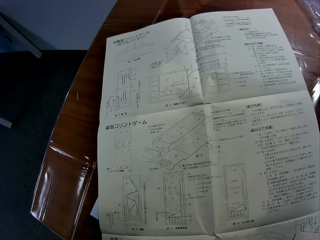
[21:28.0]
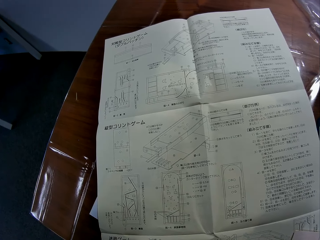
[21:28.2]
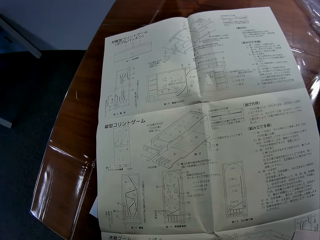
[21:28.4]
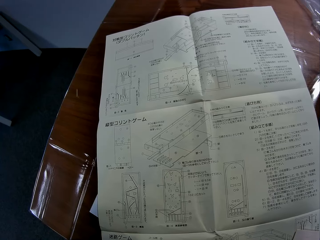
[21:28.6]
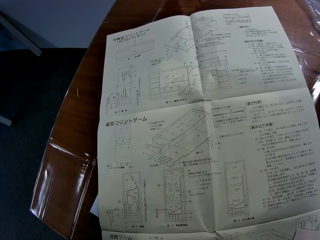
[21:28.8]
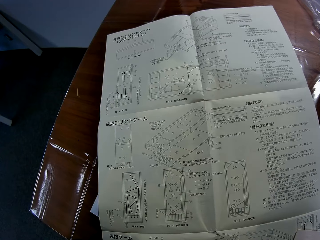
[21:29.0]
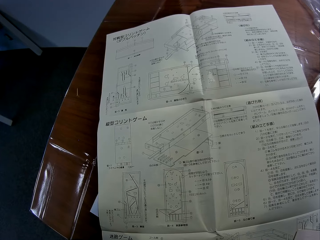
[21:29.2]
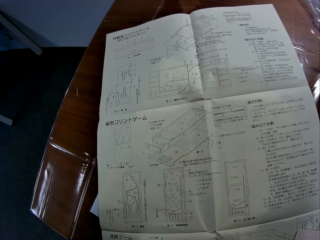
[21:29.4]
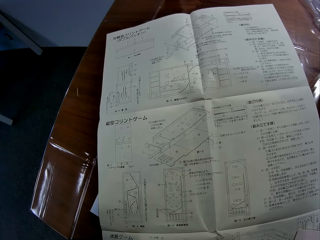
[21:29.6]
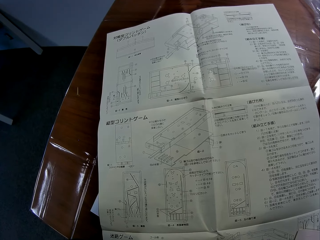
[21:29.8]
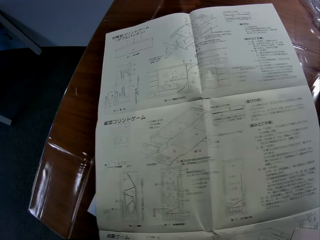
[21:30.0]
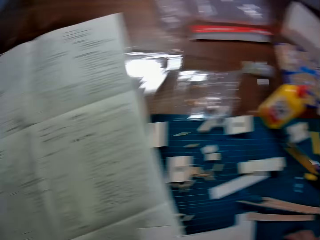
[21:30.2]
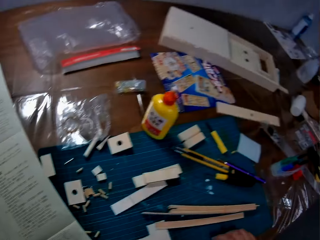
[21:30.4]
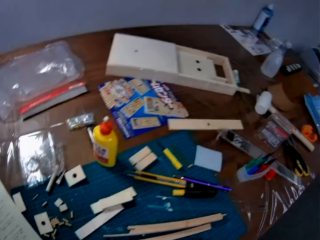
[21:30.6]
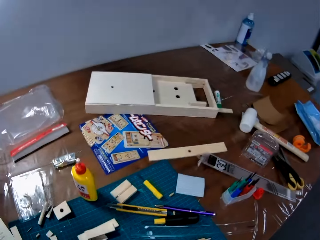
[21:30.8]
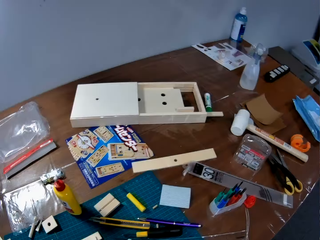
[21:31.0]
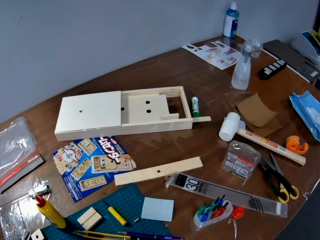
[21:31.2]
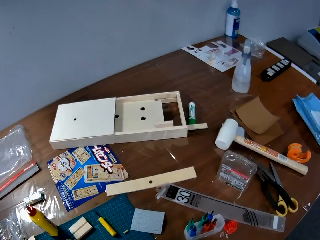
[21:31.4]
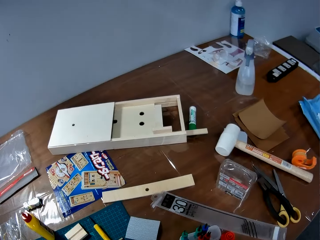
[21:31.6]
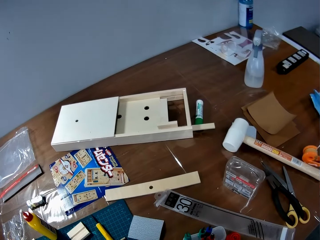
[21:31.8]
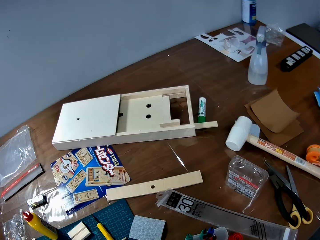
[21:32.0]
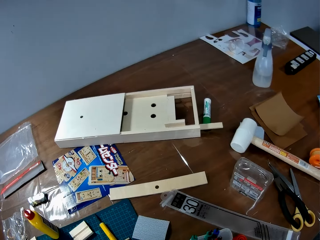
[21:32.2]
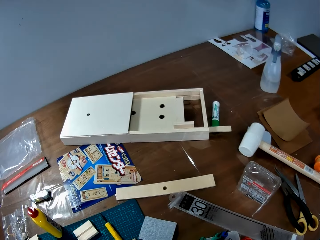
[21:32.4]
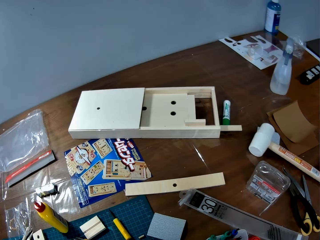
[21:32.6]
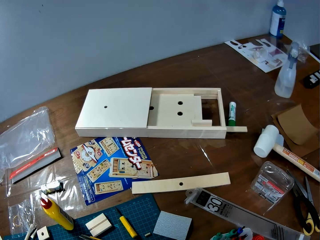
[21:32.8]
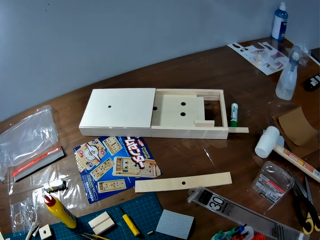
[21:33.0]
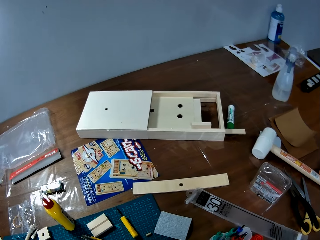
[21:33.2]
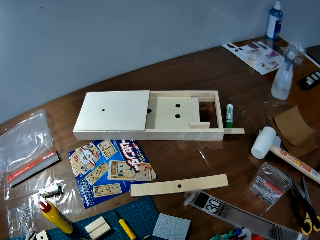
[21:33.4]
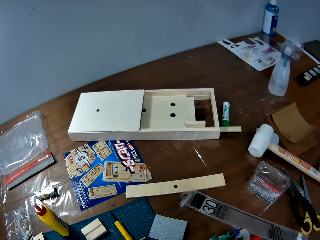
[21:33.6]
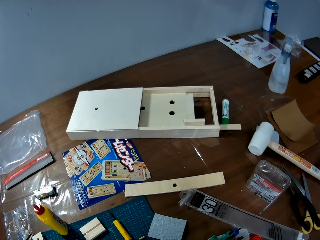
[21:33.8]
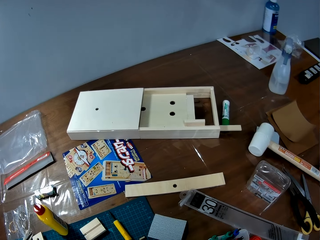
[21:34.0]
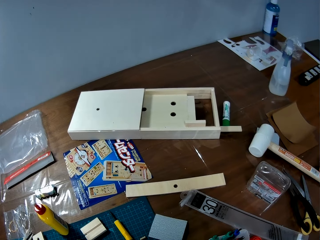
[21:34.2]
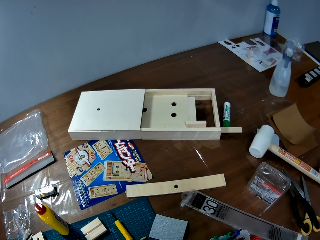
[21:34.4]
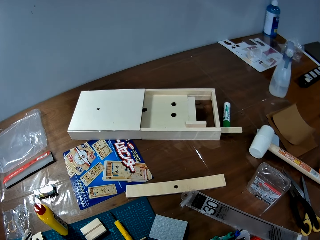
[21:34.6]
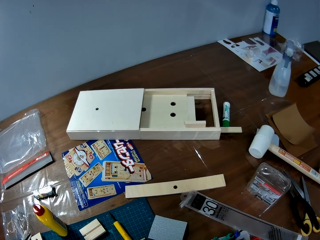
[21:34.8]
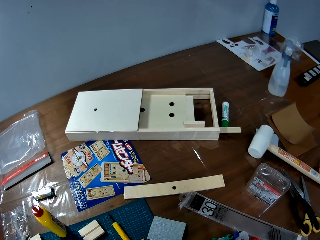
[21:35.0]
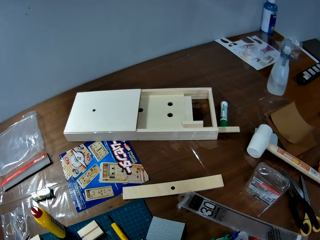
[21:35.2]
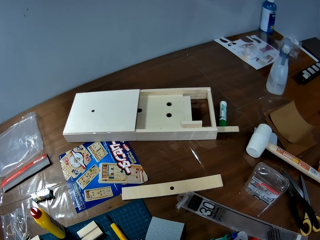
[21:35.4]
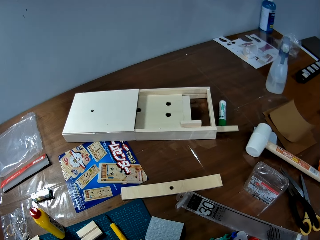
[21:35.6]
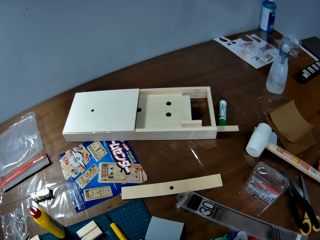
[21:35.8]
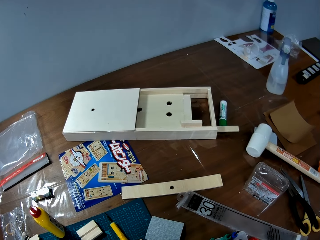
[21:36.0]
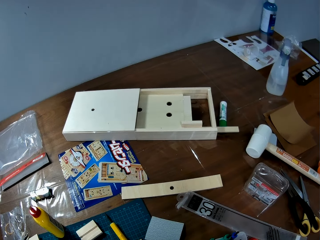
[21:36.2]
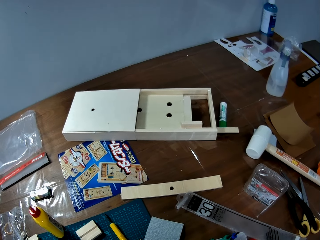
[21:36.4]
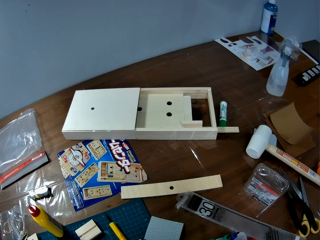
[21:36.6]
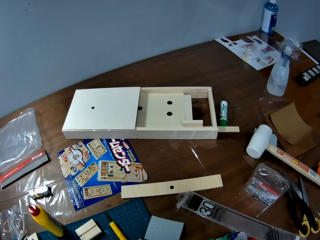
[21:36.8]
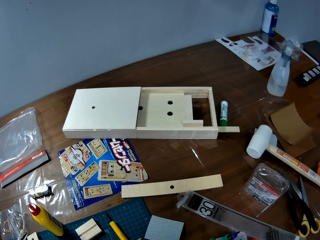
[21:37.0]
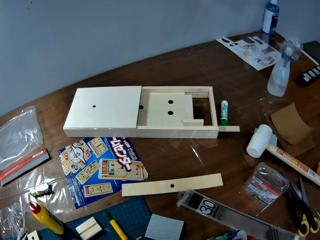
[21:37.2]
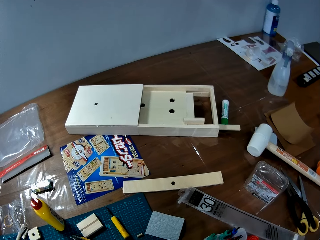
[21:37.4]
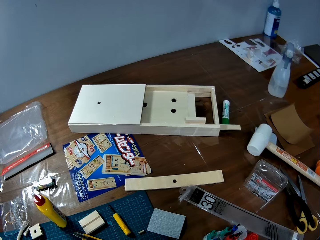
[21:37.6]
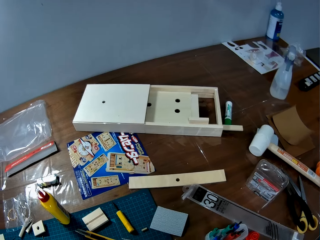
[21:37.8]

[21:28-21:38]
The camera wearer stares at the other part with crafting materials.

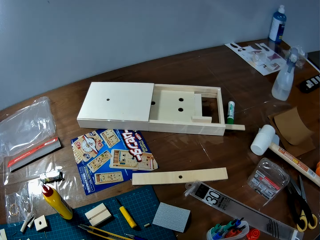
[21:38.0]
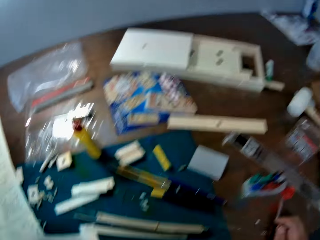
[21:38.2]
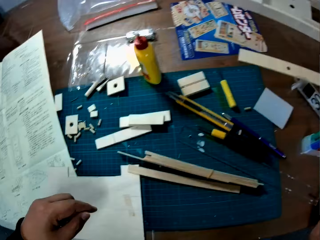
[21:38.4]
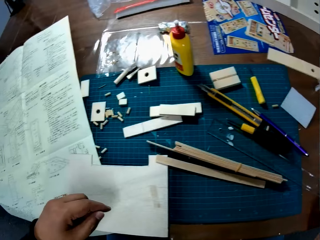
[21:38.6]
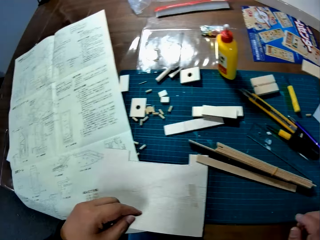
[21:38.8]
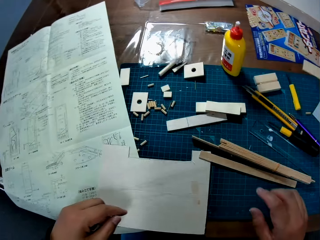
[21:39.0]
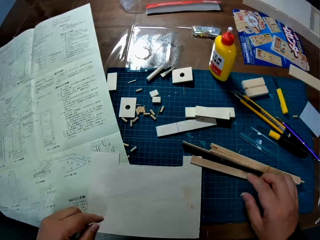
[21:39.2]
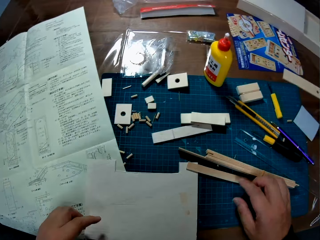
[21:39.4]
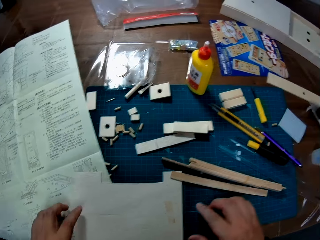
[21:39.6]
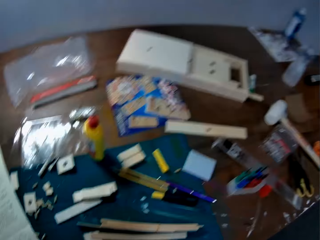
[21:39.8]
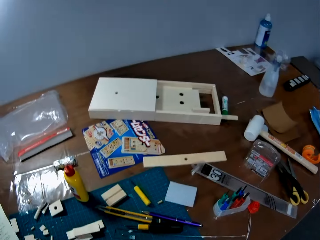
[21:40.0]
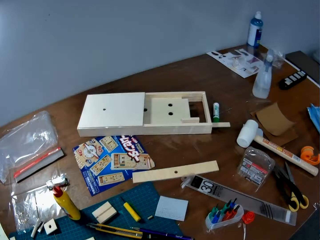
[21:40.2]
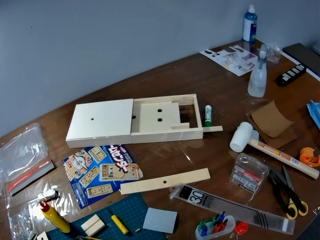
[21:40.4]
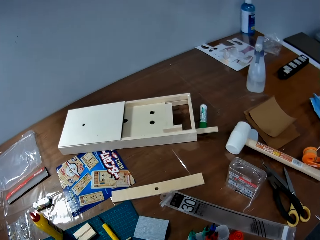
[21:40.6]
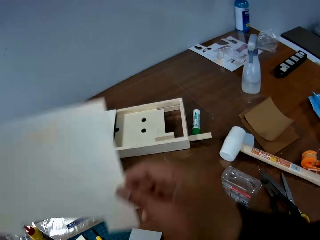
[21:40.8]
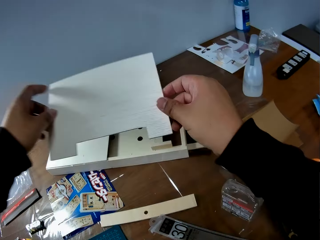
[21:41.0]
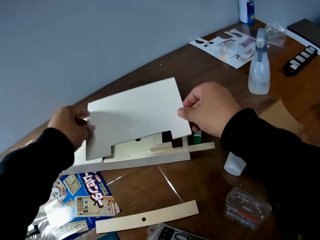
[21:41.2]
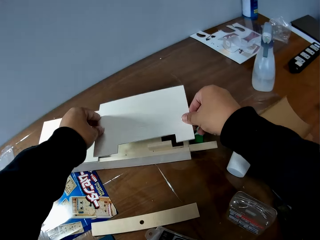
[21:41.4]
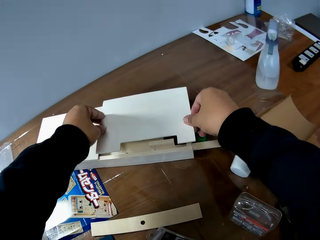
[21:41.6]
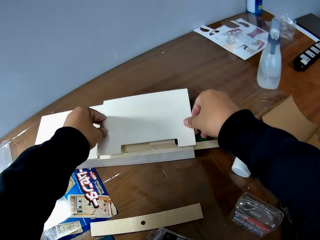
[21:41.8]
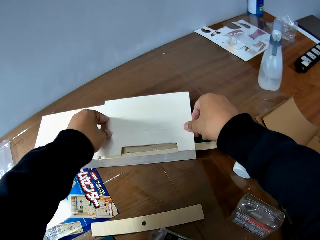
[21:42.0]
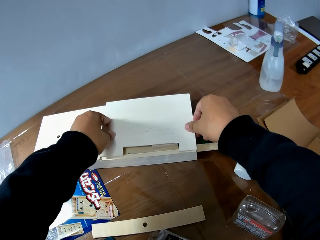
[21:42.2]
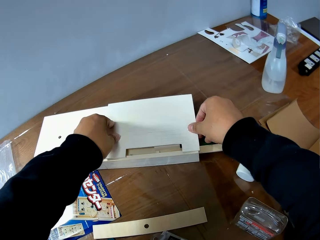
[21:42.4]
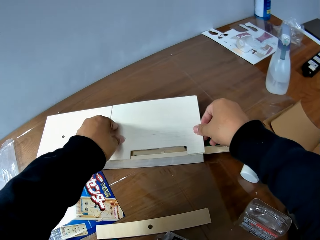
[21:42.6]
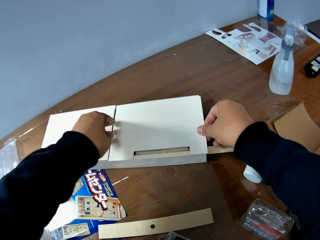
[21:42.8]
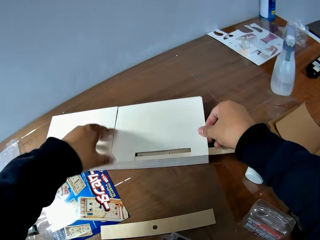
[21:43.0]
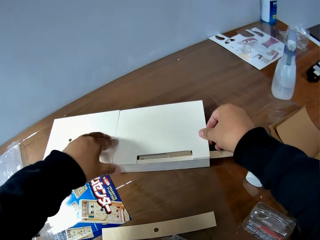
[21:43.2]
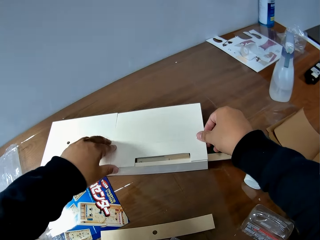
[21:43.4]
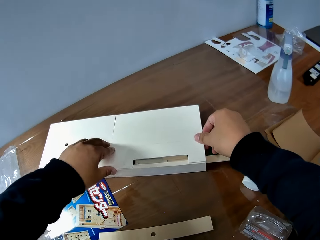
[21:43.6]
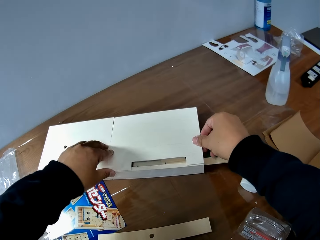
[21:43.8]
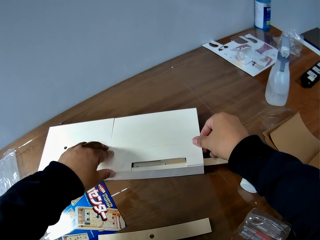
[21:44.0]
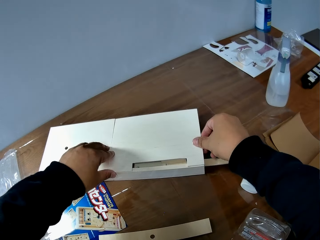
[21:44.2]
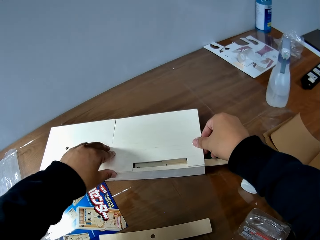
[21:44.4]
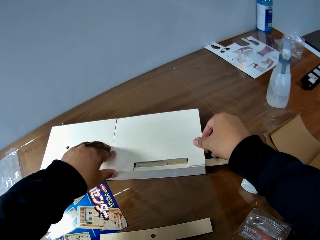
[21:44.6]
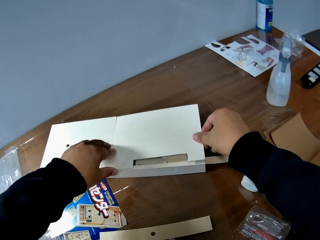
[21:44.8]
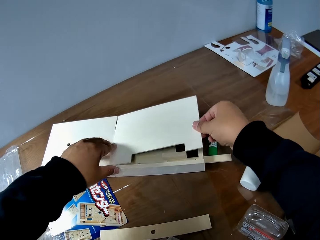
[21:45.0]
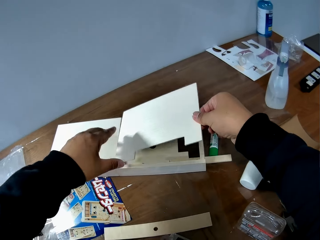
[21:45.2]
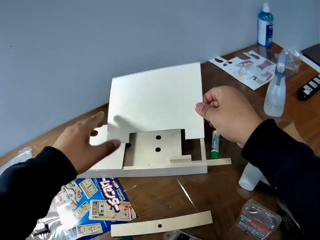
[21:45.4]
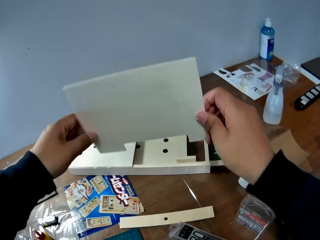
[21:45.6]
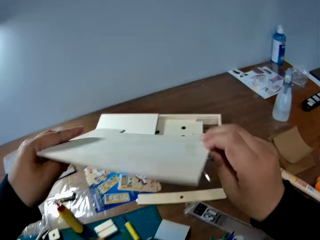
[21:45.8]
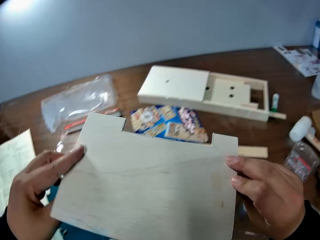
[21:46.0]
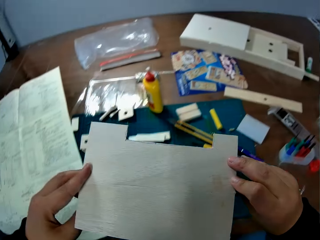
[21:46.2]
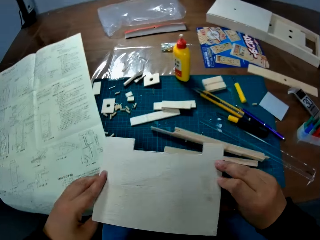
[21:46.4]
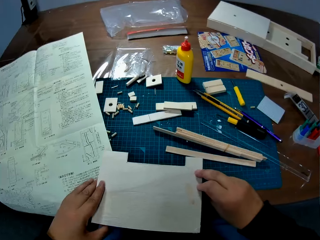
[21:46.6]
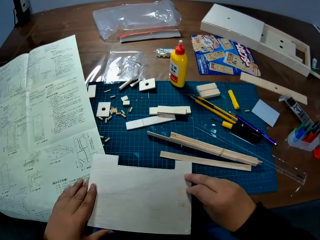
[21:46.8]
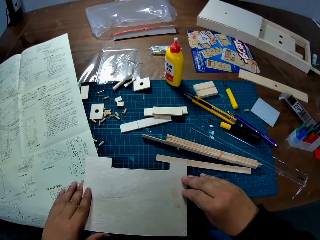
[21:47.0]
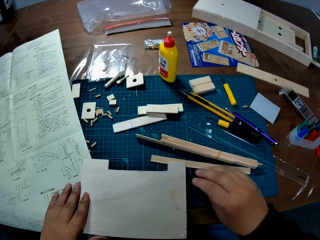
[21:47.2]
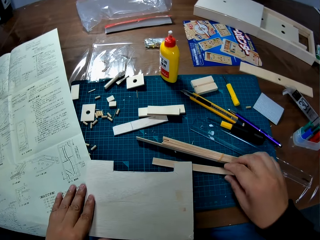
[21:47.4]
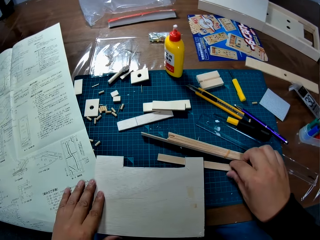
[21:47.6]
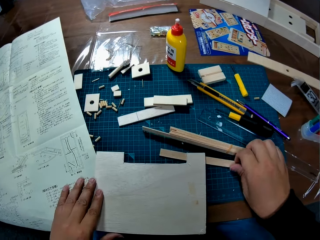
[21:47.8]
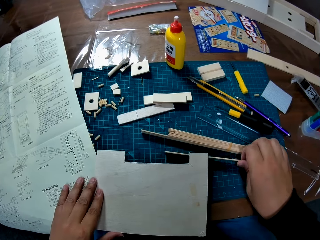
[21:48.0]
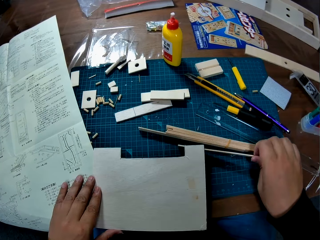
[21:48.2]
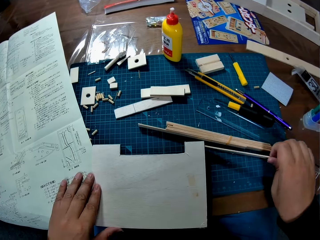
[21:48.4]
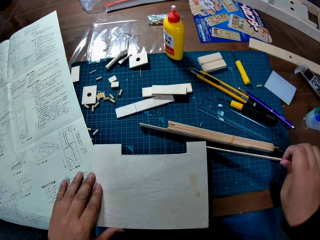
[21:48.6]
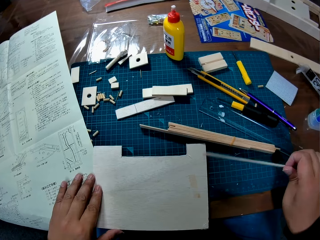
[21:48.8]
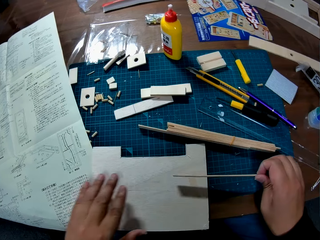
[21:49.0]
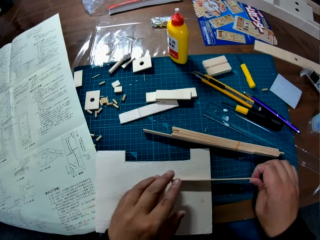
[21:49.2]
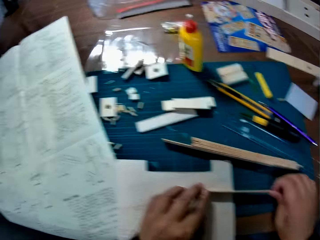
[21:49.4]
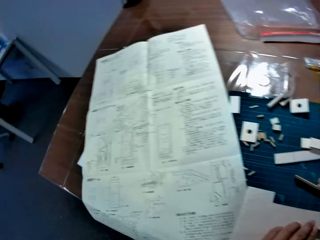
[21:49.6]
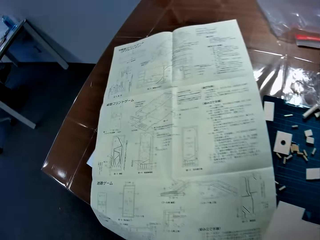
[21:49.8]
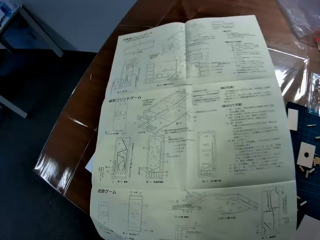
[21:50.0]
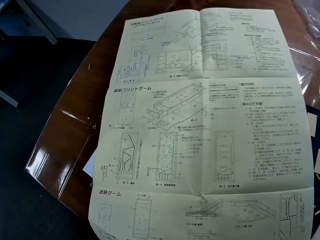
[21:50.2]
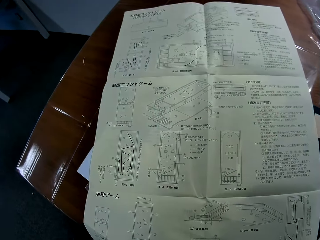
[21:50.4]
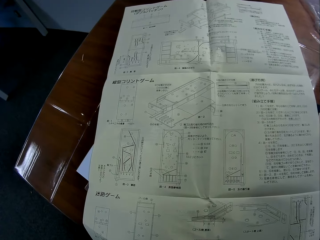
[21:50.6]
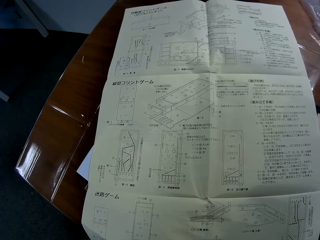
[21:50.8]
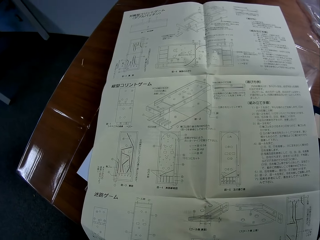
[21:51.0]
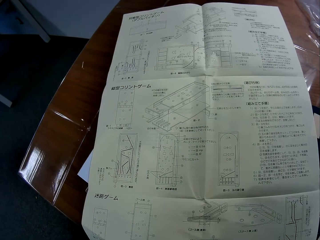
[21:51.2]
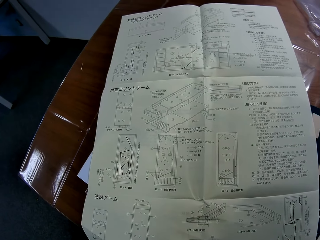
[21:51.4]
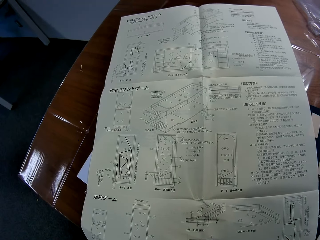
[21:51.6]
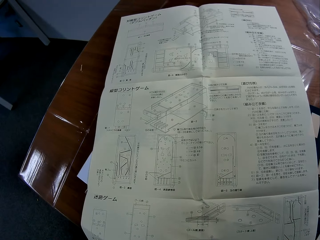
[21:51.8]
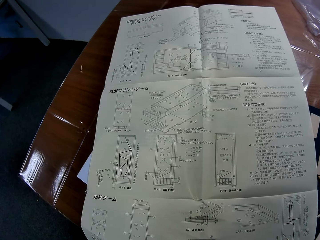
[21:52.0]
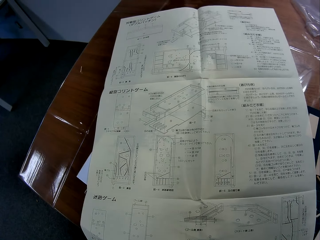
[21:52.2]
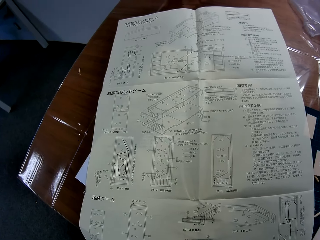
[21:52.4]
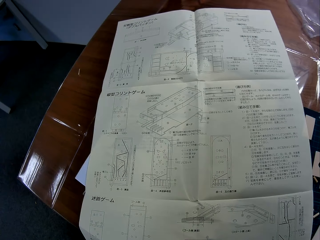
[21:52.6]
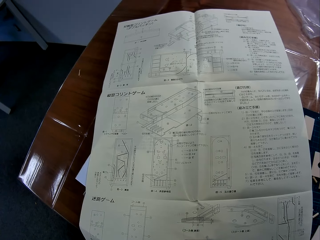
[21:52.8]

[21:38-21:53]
The camera wearer picks the board sheet. They place the board on top of the laser cut wooden box. They lift the board again. They place the board down on the table again. They pick up a wood piece or model stick from the table. They align the stick on the board sheet. They place the wood on the table. They stare at the booklet.
